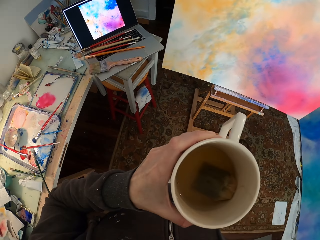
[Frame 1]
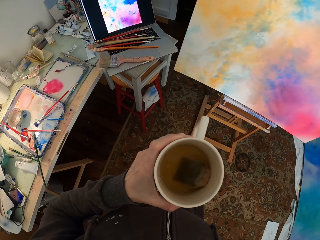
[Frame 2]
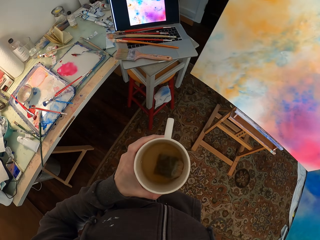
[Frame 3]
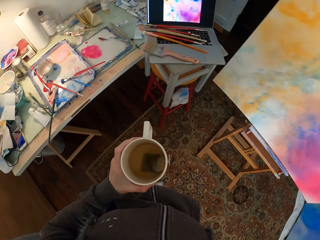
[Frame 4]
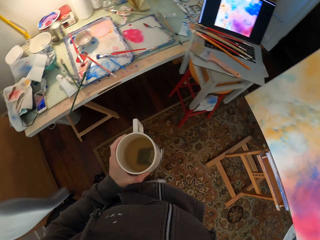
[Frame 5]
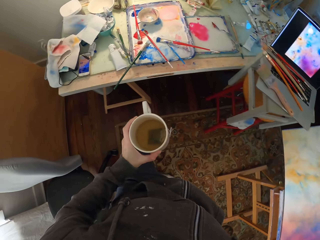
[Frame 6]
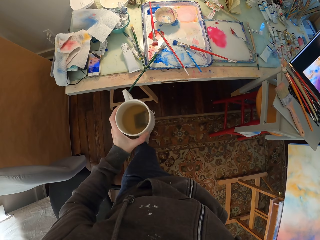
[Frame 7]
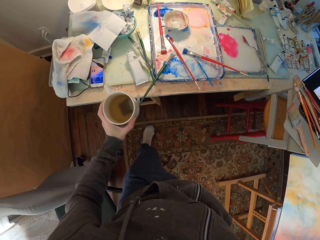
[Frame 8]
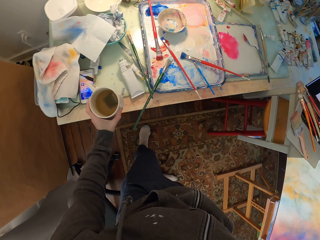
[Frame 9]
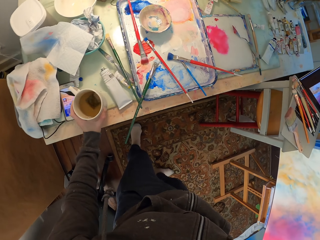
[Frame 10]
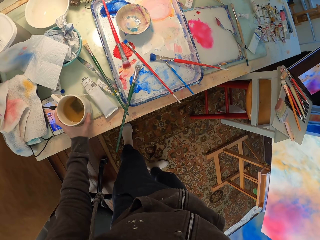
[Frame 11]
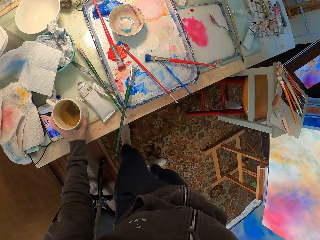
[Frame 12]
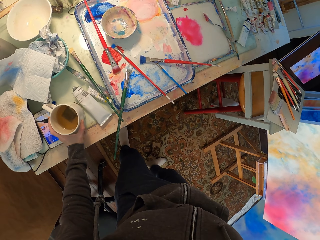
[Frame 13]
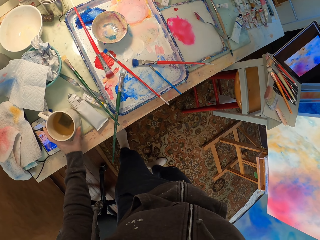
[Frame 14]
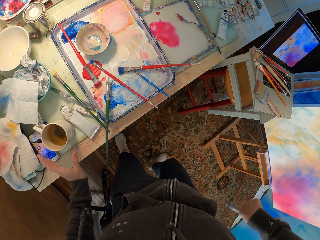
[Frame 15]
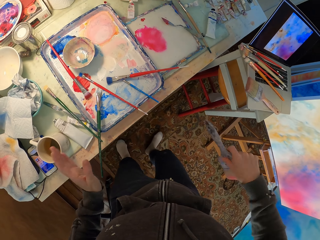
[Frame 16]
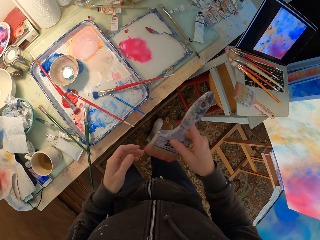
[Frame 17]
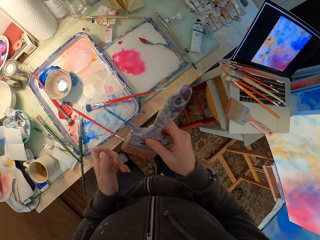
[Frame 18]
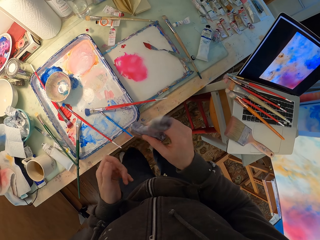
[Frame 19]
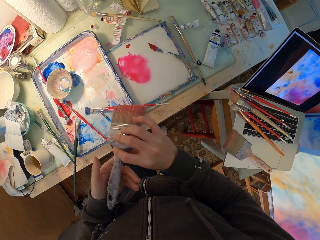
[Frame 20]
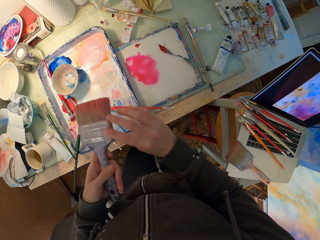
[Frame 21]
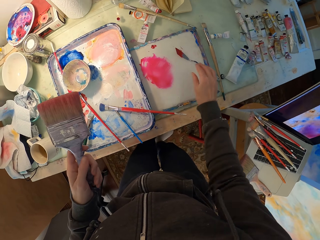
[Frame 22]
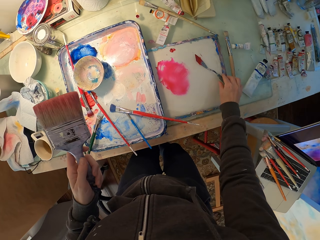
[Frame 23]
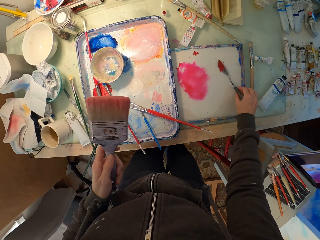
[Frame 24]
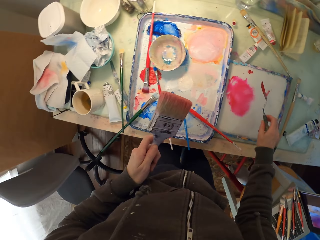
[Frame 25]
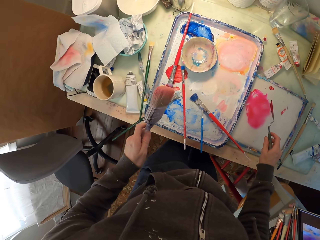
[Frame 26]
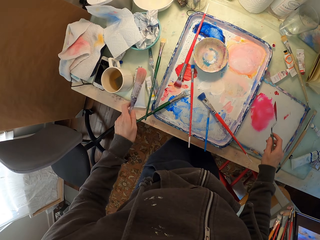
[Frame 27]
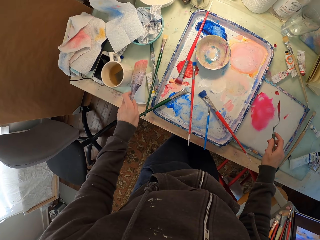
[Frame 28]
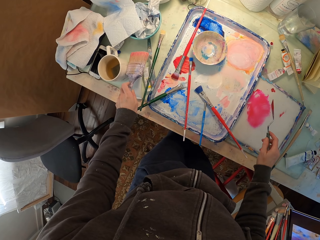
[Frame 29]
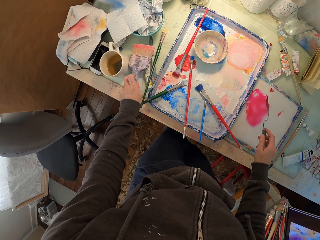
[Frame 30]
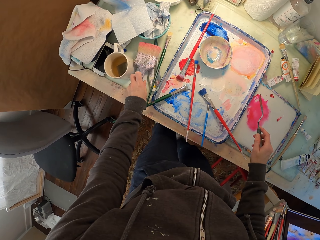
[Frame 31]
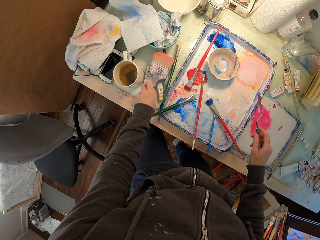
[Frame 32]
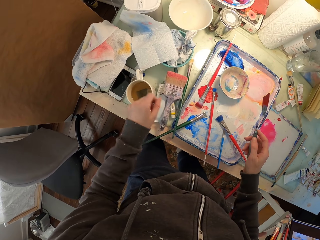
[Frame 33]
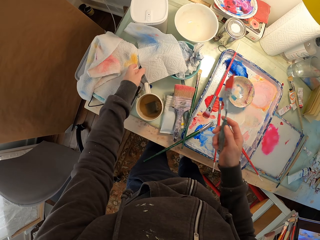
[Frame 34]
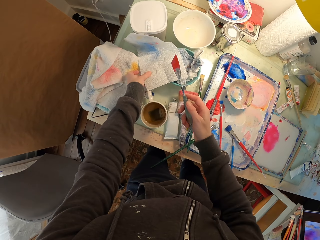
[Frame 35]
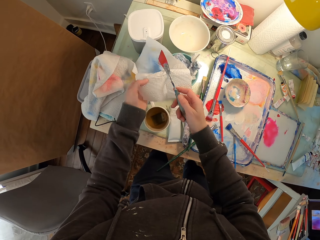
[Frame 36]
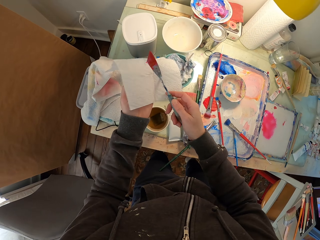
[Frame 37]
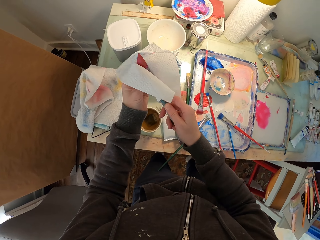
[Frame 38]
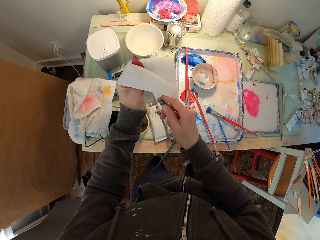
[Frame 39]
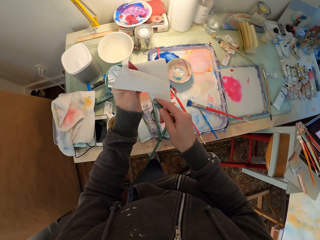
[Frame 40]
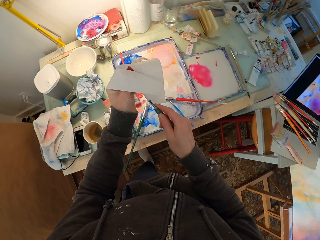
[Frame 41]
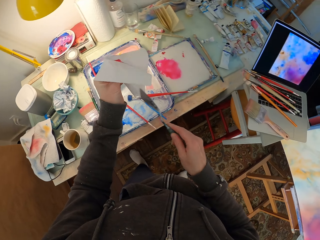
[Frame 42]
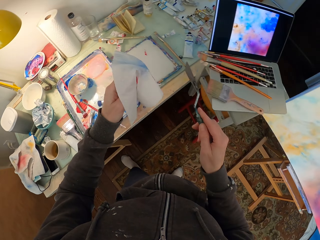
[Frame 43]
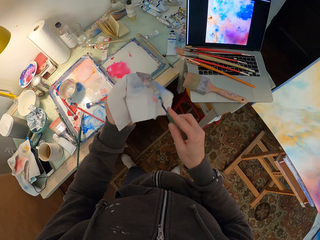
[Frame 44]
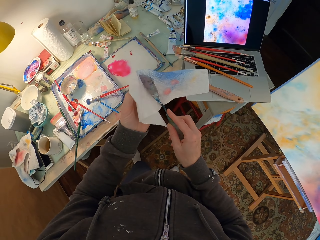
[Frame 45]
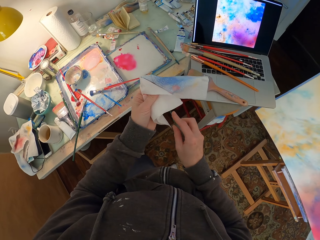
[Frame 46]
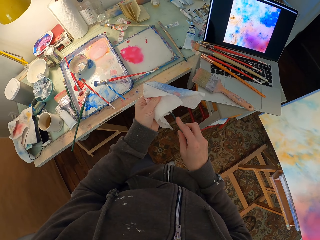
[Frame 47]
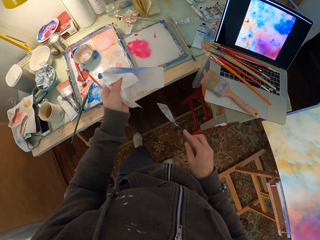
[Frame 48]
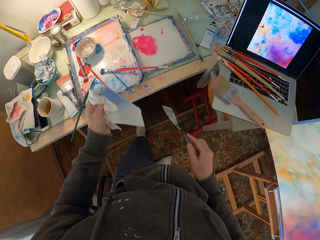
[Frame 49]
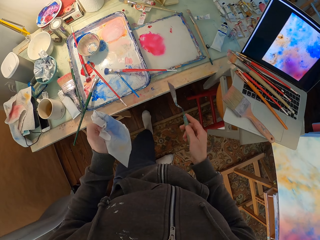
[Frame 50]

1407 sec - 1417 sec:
The camera wearer puts the cup of tea on the table. They move the brush to the left hand. They take a spatula. They put the painting brush on the table. They take a serviette. They wipe the spatula with the serviette.

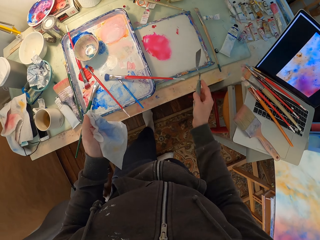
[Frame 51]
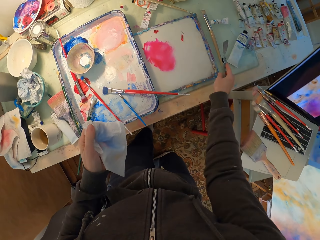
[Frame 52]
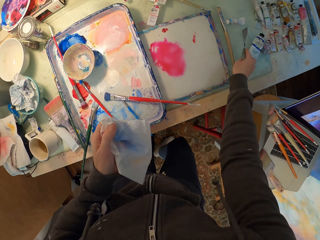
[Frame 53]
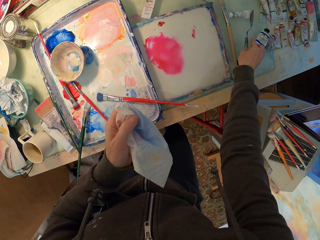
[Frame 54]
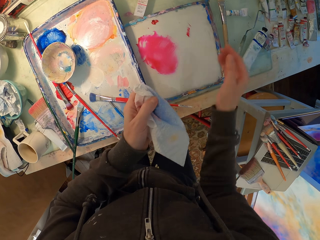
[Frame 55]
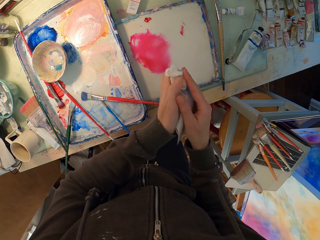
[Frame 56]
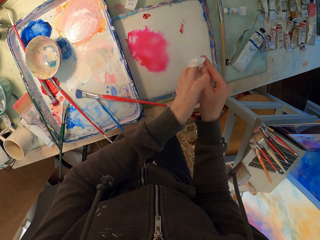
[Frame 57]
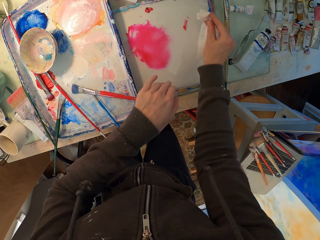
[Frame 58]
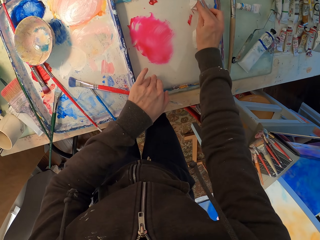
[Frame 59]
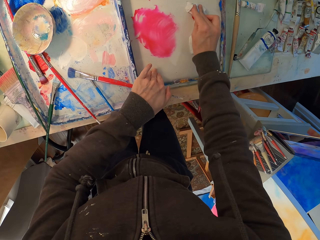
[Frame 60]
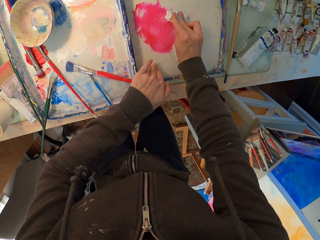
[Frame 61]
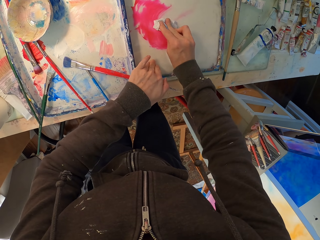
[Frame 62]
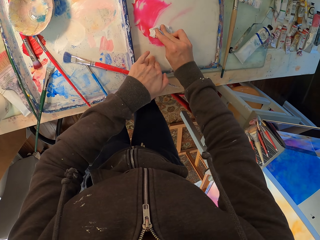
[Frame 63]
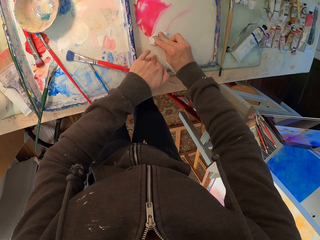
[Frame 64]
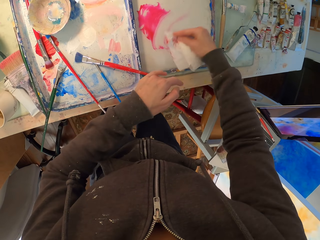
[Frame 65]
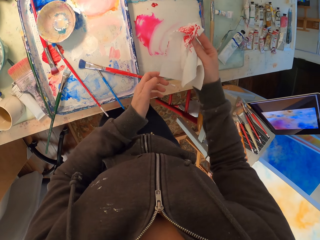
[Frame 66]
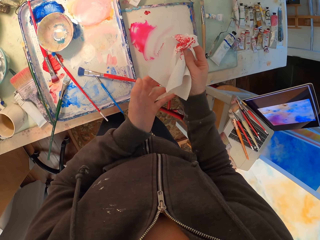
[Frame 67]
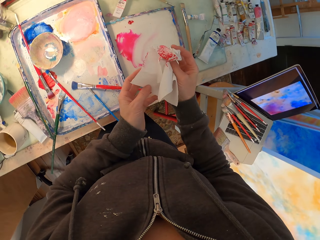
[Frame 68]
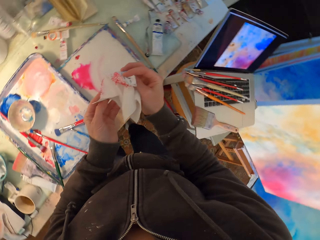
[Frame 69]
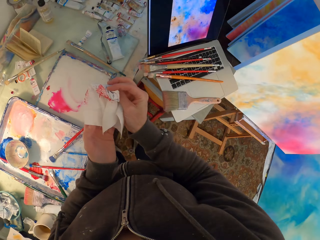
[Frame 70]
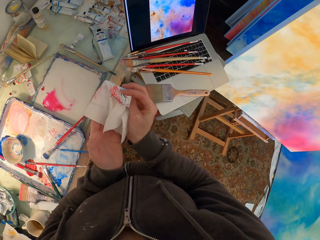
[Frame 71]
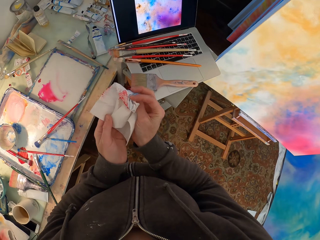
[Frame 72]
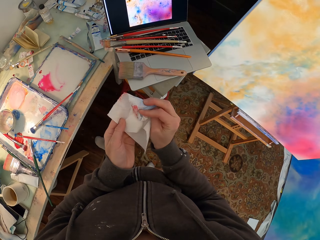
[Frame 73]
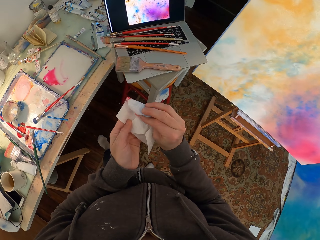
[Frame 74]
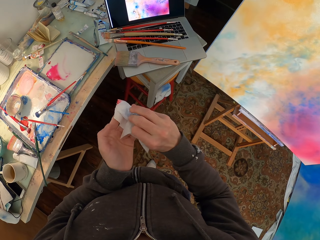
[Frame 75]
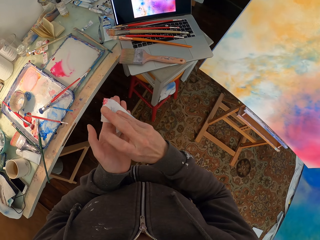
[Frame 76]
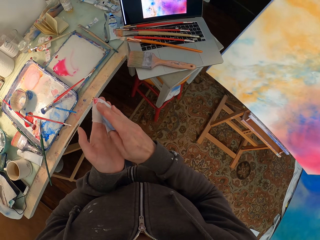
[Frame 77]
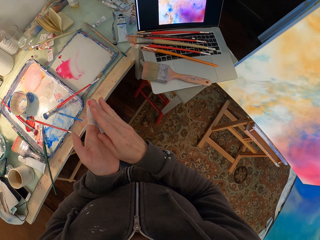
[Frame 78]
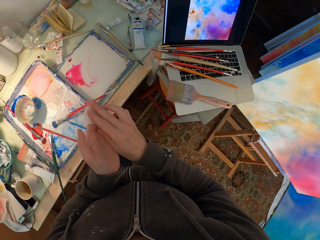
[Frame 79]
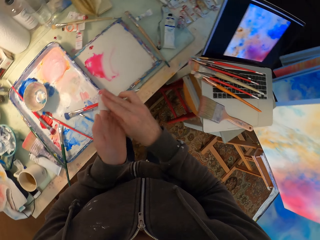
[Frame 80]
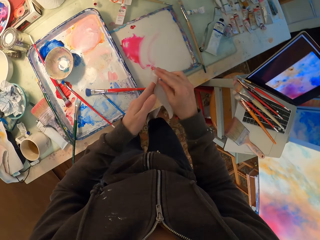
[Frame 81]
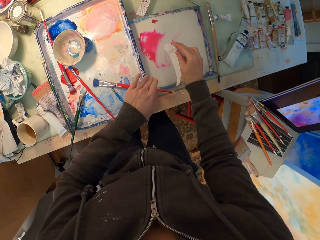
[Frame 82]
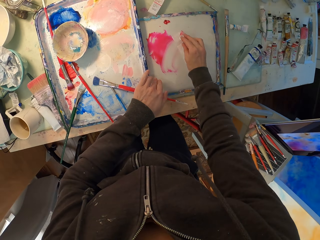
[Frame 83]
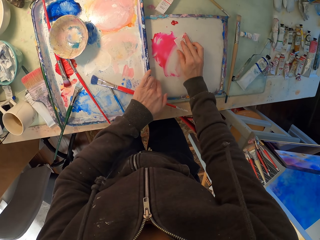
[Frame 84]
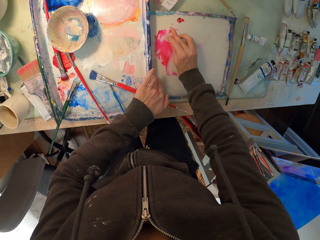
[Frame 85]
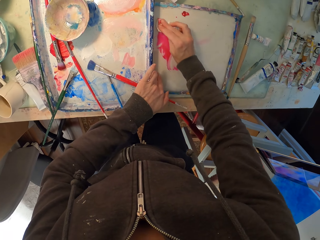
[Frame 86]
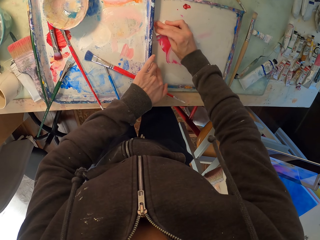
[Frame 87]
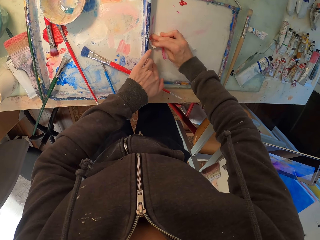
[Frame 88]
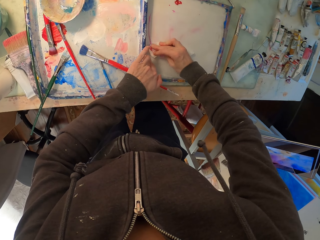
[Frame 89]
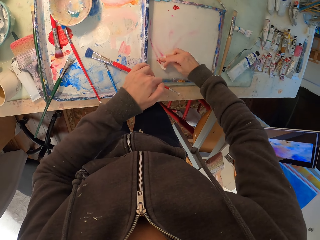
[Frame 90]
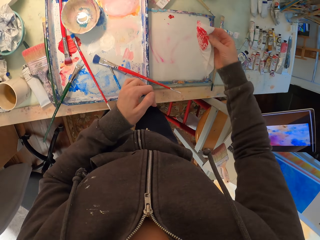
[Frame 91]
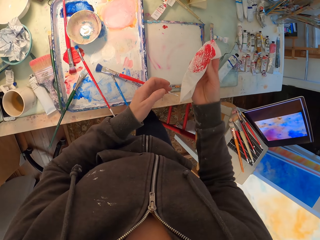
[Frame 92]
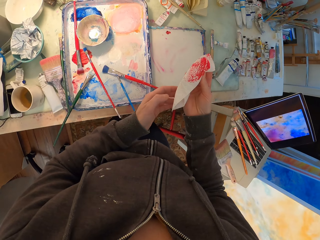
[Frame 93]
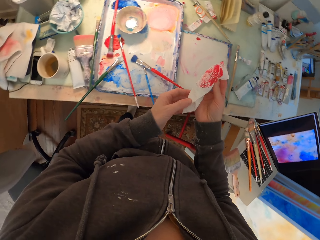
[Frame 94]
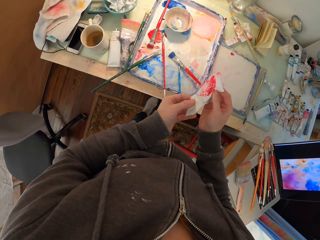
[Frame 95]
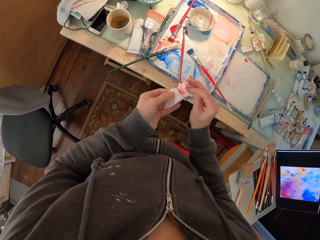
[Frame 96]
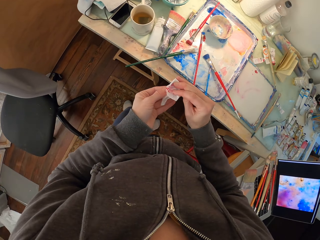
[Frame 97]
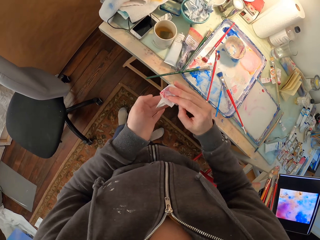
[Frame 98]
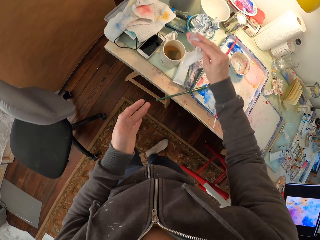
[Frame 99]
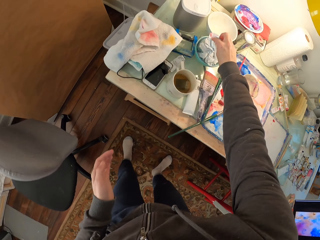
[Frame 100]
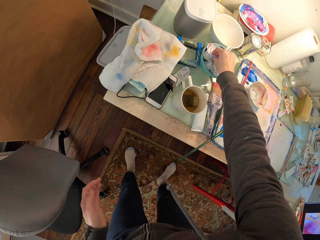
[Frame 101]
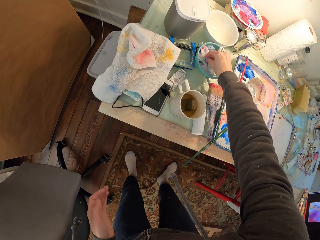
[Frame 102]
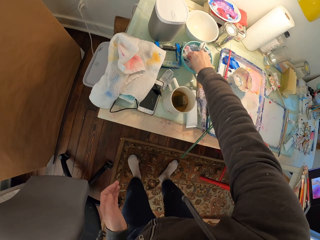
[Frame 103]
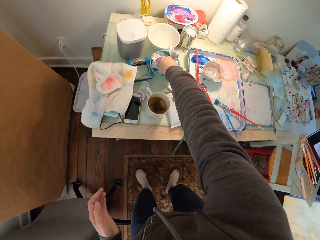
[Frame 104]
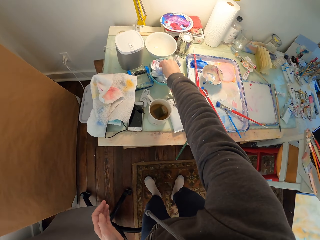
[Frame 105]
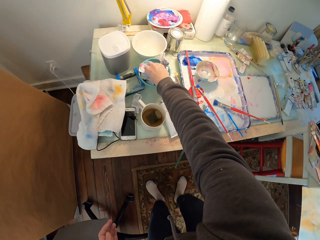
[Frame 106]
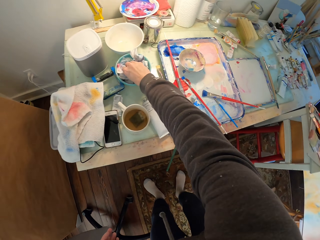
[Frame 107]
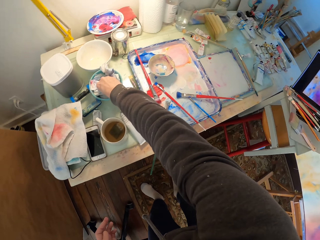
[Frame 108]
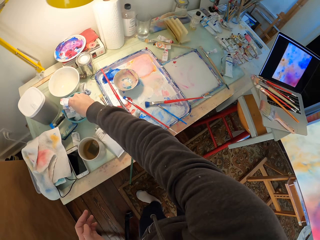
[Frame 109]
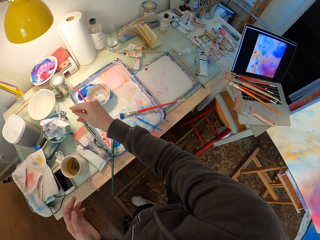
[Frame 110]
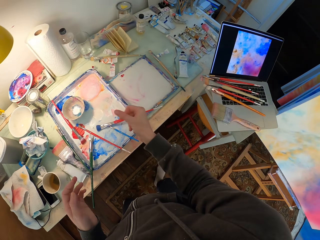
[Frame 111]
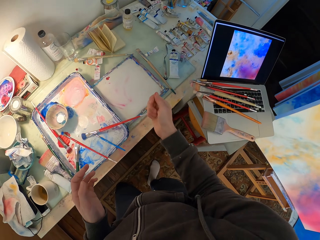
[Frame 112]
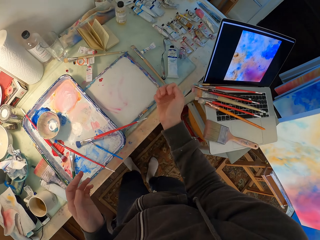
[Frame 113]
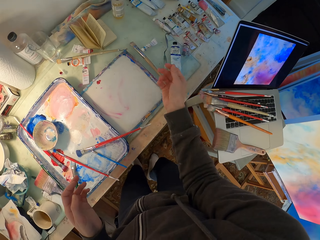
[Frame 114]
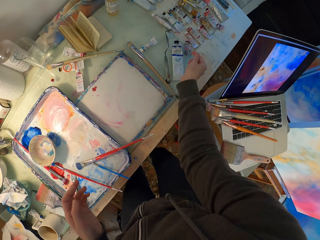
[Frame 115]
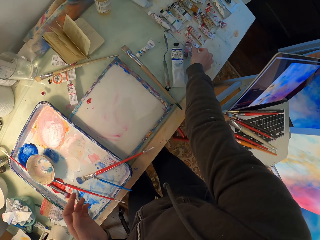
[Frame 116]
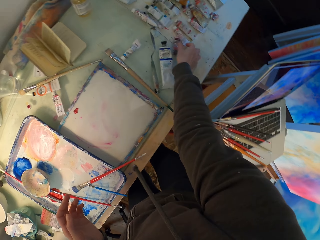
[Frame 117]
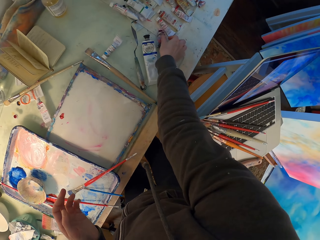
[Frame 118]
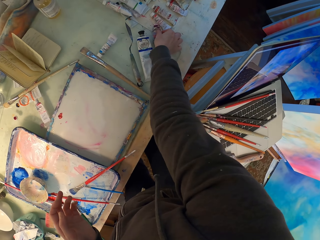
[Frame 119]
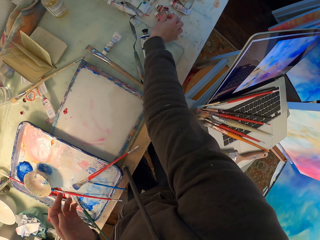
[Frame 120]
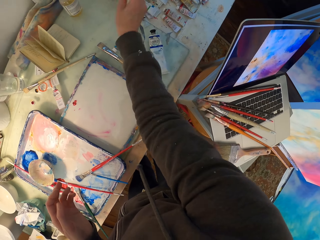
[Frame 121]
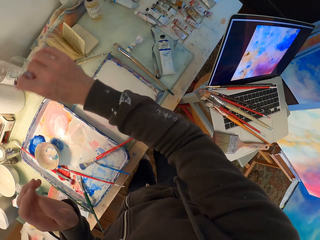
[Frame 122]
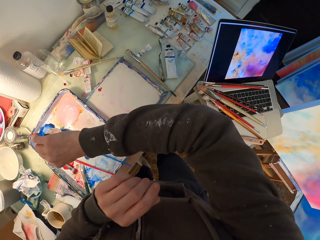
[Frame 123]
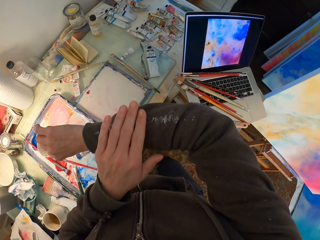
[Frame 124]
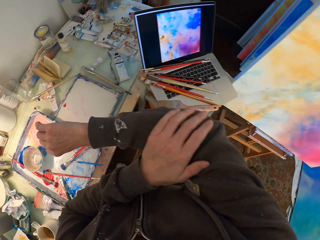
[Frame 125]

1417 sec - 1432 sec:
The camera wearer puts the spatula on the table. They take the serviette from the left hand. They wipe off paint from the tray with the serviette. They look at the laptop. They fold the serviette on the hand. They wipe the tray with the serviette. They fold the serviette on the hand. They put the serviette on the bowl. They move beside the table. They take a tube.
